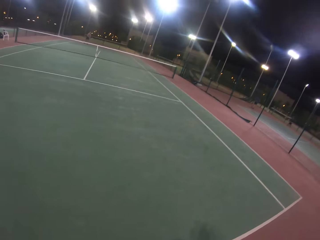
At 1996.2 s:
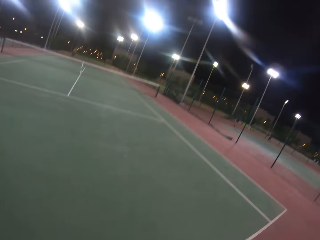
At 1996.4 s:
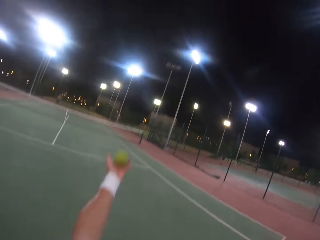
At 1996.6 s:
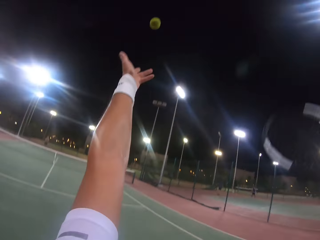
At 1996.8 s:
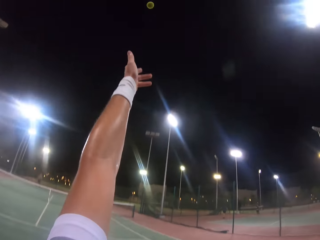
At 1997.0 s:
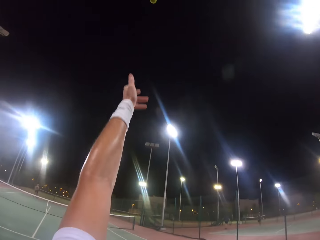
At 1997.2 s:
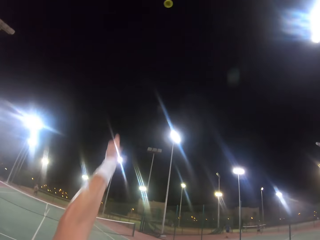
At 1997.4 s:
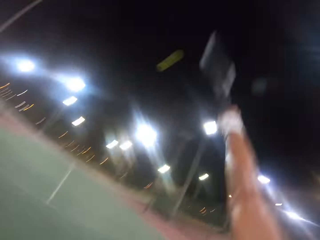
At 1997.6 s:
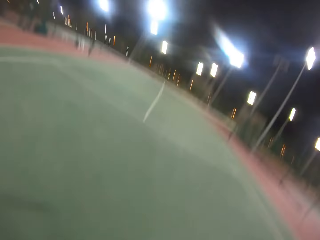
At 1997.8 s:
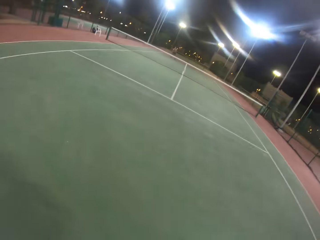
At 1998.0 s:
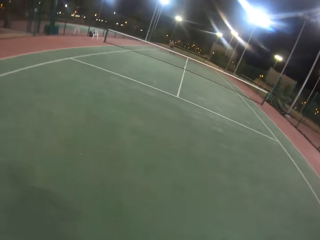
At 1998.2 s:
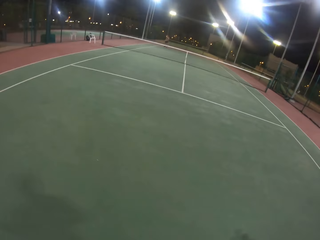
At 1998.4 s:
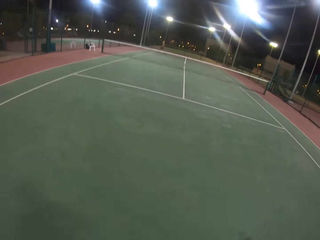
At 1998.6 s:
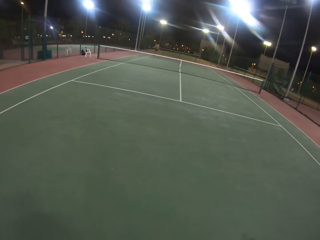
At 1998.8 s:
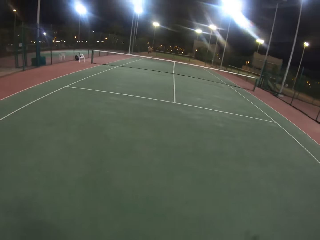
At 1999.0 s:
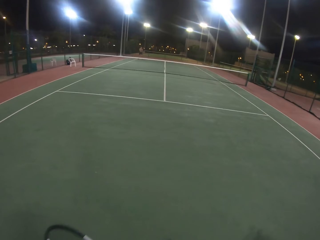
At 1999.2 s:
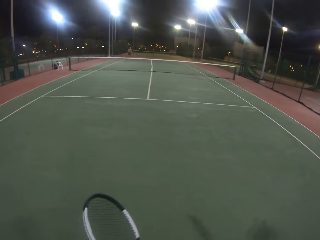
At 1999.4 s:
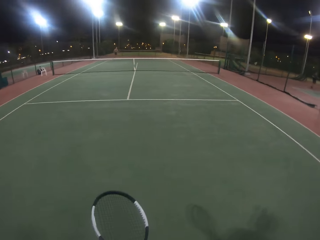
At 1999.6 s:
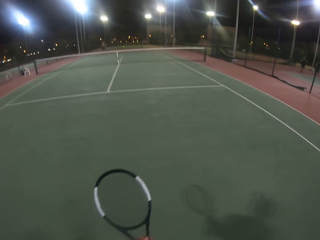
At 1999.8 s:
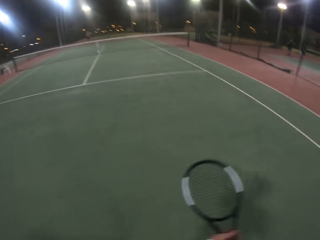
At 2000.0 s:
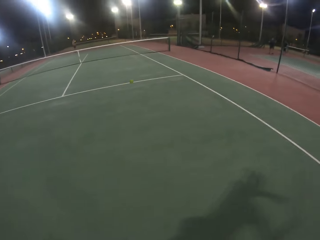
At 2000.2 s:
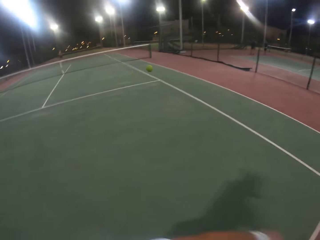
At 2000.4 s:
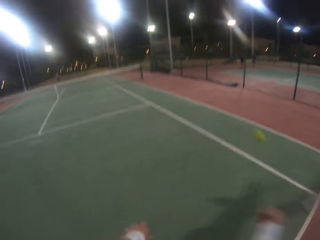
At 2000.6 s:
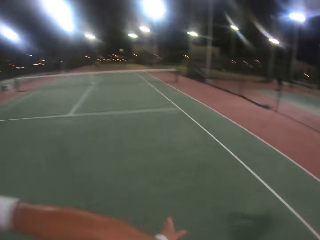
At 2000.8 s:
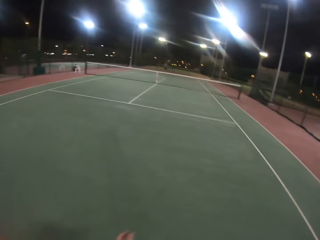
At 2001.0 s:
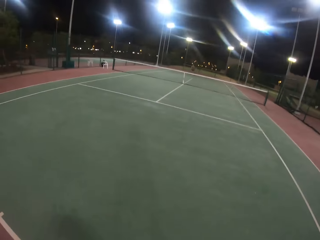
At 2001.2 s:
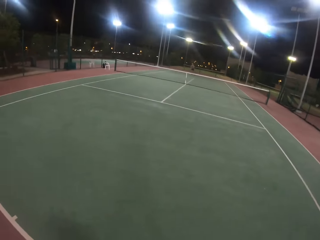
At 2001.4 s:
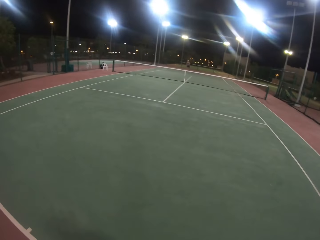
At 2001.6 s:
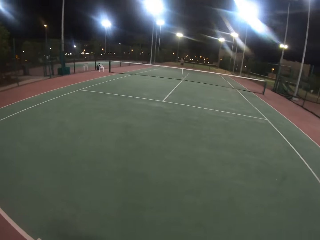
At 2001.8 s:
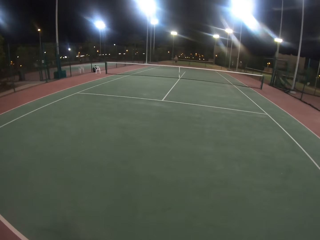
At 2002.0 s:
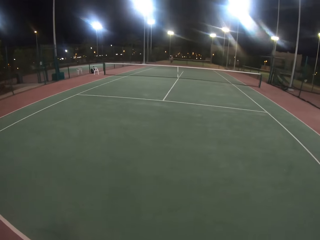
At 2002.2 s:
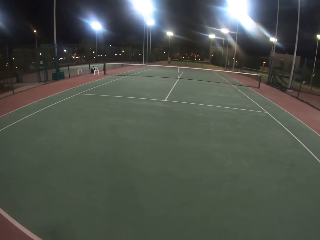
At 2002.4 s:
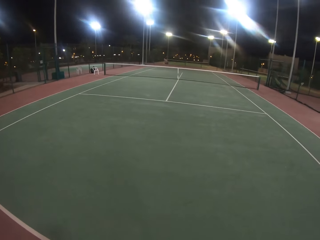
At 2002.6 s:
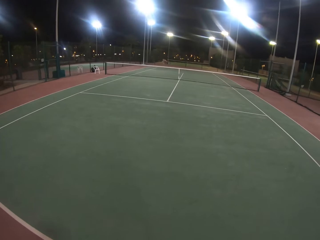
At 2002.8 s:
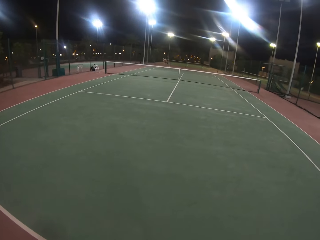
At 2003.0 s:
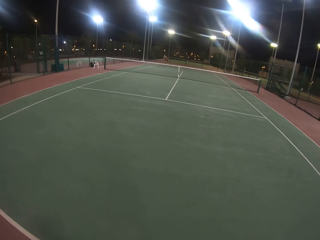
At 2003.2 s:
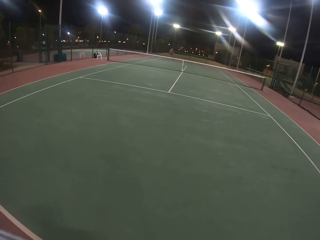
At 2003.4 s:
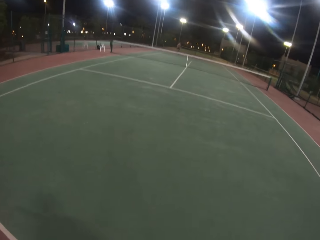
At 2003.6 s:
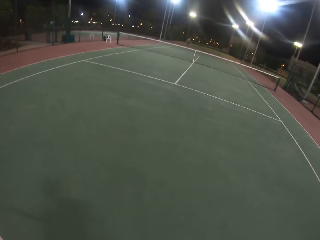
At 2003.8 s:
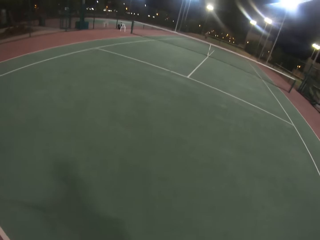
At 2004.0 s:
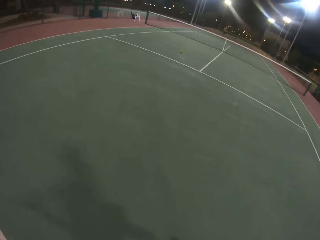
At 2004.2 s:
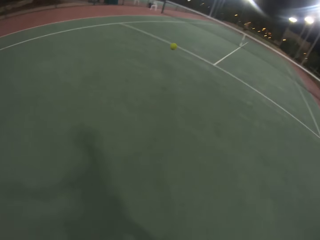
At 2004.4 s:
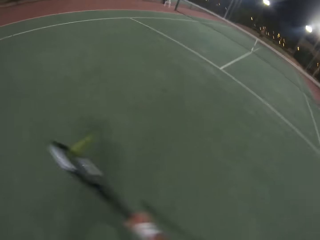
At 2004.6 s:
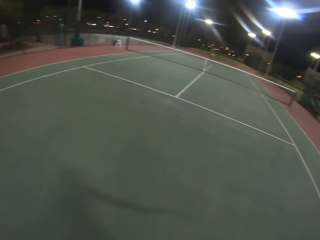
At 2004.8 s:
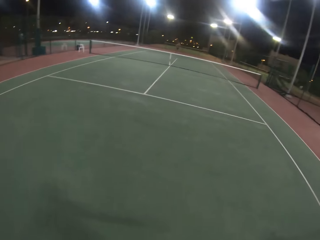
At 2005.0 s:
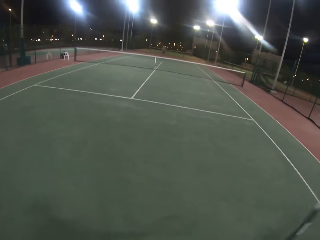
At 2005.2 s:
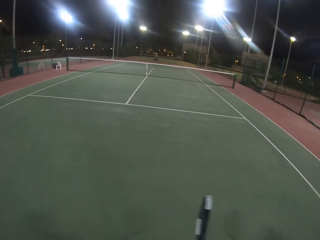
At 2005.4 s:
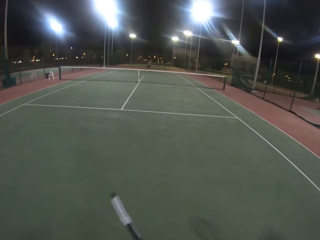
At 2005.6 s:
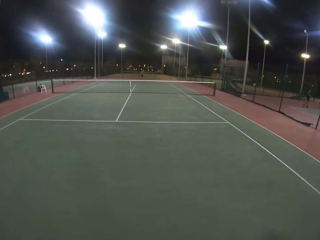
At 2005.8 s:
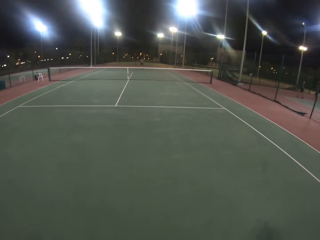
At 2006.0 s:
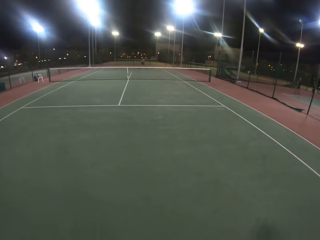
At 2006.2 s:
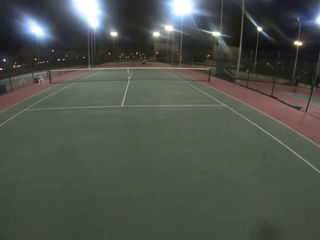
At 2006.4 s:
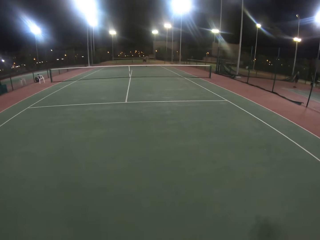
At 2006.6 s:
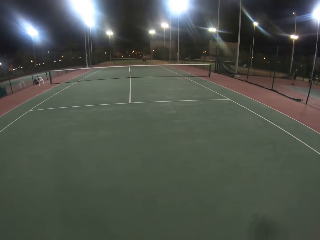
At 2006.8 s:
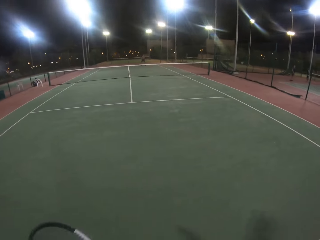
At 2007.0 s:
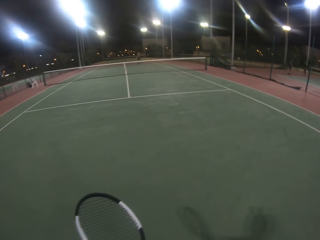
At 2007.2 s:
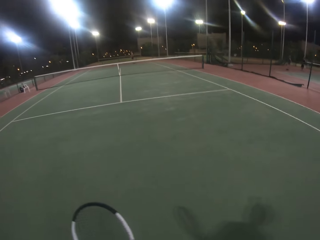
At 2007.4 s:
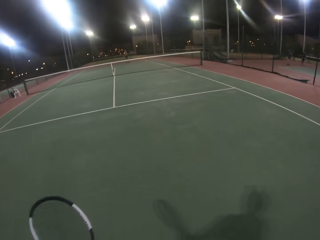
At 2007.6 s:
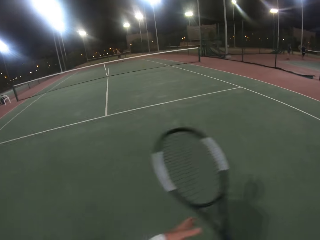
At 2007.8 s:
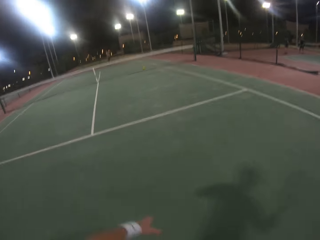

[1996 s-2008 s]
The camera wearer throws a yellow tennis ball in the air. The camera wearer and a person play the tennis game. The camera wearer hits the ball with a badminton racket. The person hits the ball with a badminton racket. The camera wearer hits the ball with the badminton racket. The person hits the ball with the badminton racket. The camera wearer hits the ball with the badminton racket. The person hits the ball with the badminton racket.

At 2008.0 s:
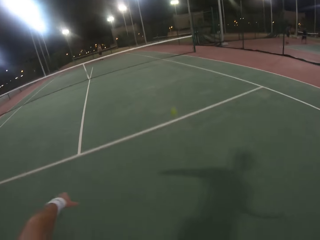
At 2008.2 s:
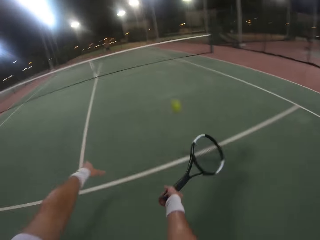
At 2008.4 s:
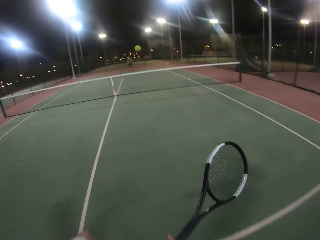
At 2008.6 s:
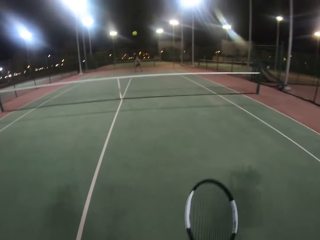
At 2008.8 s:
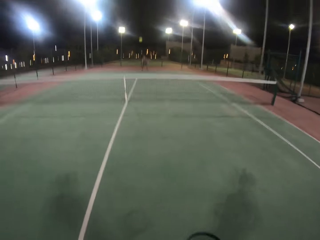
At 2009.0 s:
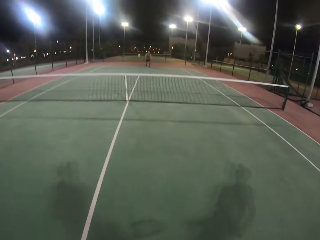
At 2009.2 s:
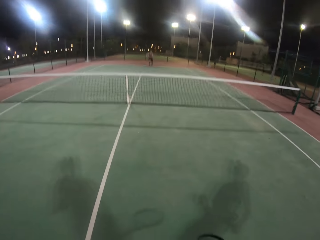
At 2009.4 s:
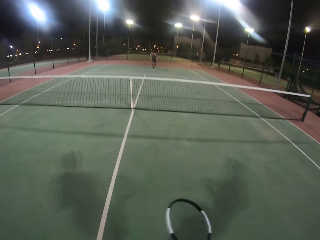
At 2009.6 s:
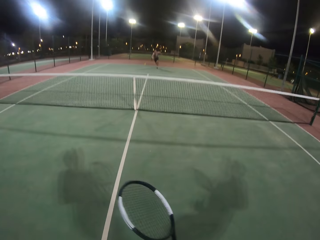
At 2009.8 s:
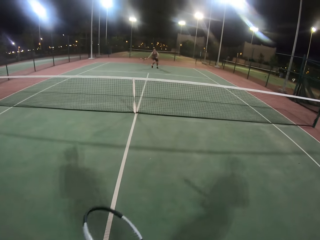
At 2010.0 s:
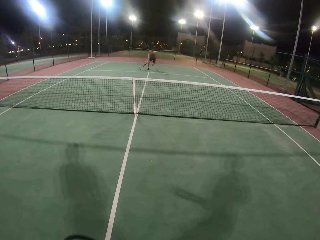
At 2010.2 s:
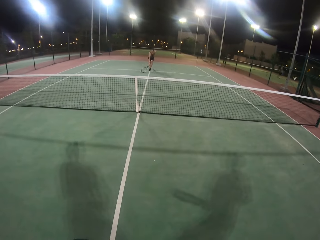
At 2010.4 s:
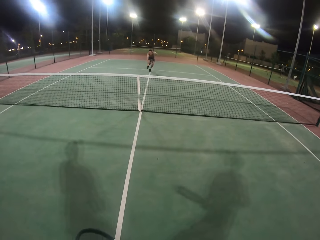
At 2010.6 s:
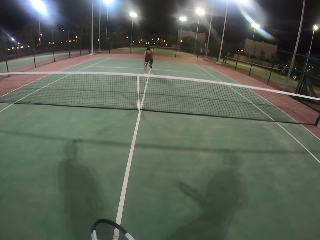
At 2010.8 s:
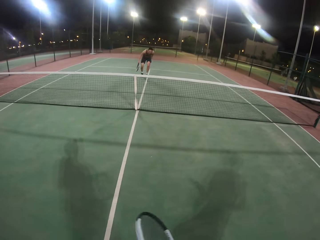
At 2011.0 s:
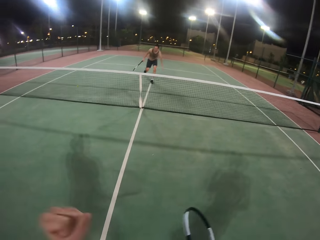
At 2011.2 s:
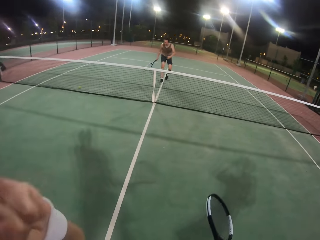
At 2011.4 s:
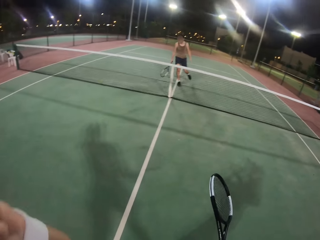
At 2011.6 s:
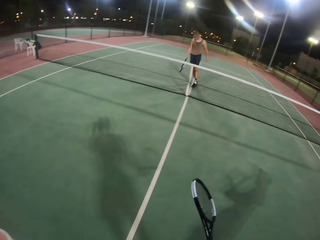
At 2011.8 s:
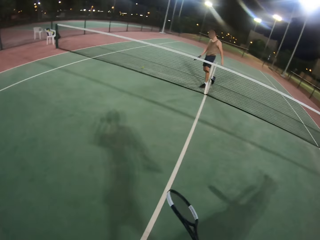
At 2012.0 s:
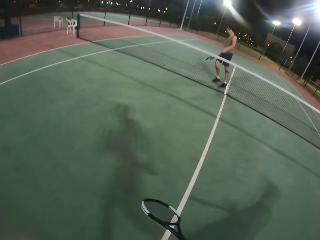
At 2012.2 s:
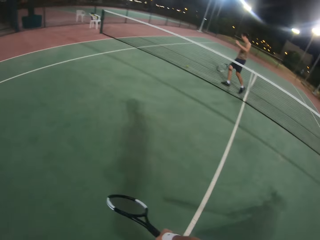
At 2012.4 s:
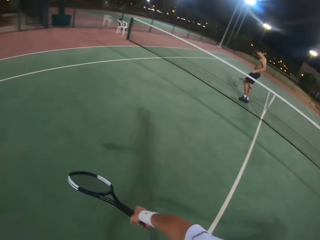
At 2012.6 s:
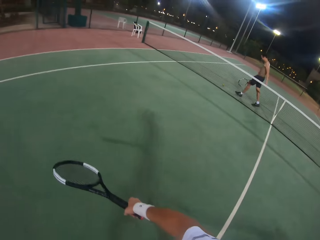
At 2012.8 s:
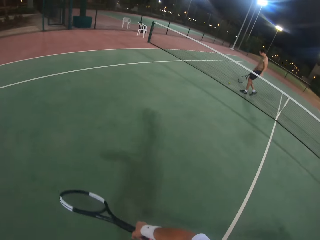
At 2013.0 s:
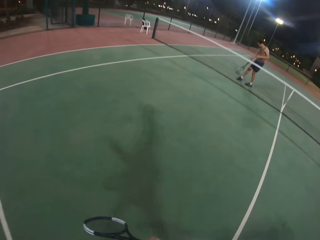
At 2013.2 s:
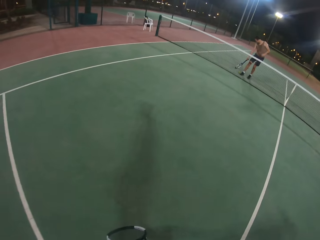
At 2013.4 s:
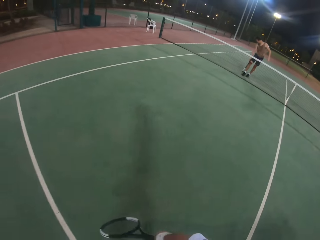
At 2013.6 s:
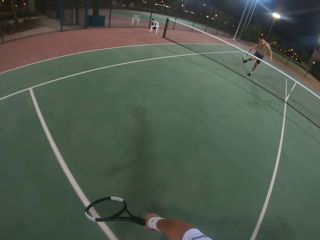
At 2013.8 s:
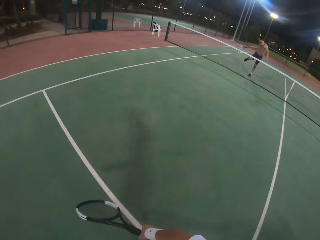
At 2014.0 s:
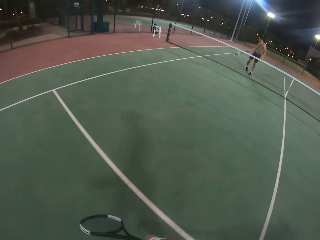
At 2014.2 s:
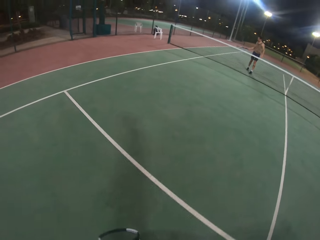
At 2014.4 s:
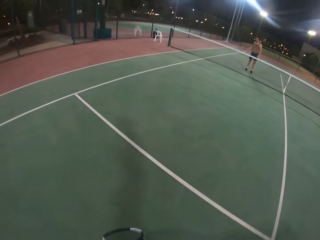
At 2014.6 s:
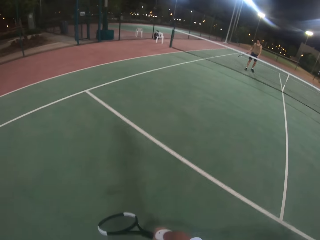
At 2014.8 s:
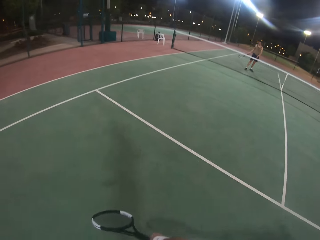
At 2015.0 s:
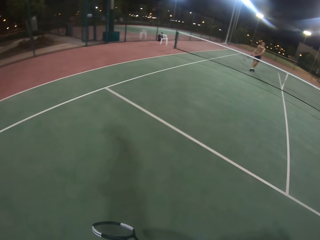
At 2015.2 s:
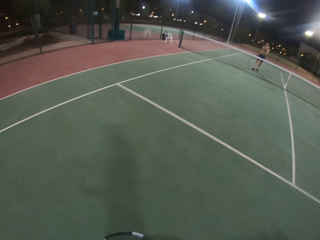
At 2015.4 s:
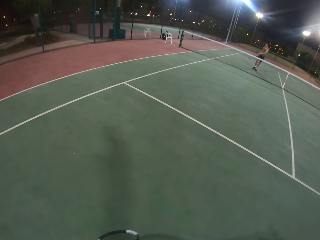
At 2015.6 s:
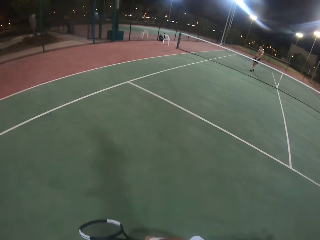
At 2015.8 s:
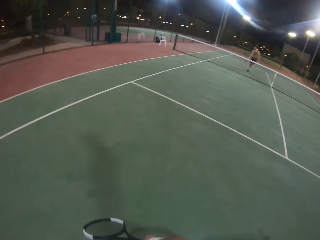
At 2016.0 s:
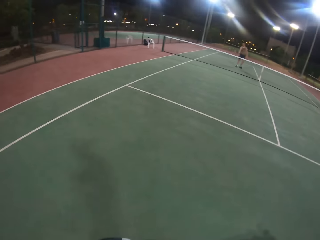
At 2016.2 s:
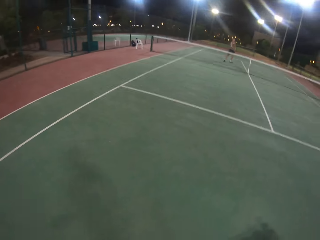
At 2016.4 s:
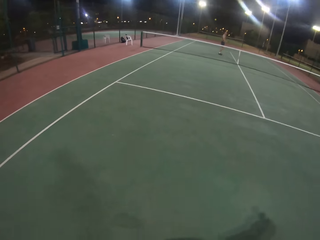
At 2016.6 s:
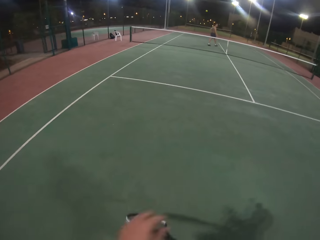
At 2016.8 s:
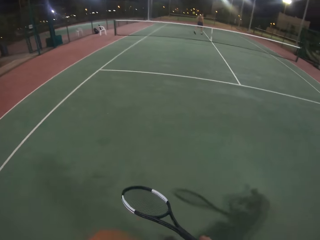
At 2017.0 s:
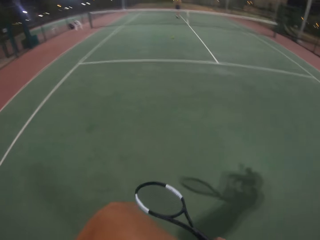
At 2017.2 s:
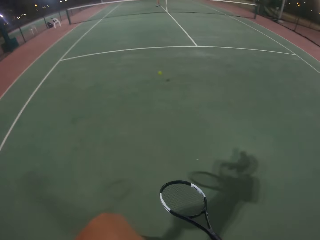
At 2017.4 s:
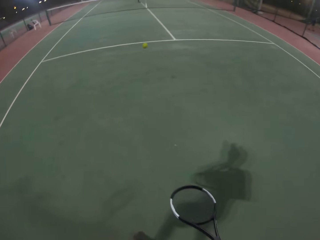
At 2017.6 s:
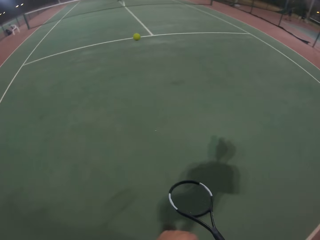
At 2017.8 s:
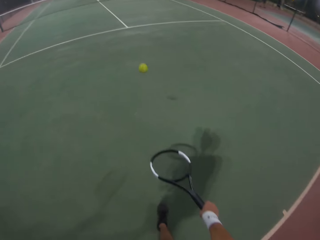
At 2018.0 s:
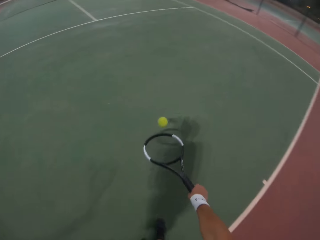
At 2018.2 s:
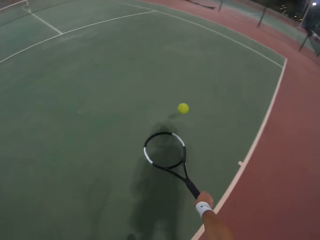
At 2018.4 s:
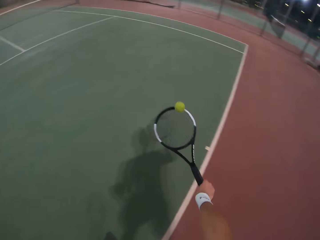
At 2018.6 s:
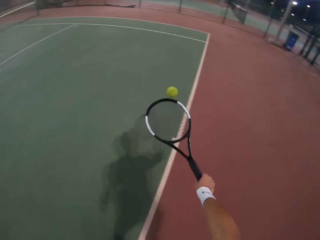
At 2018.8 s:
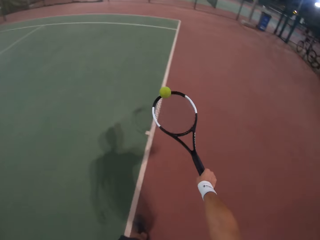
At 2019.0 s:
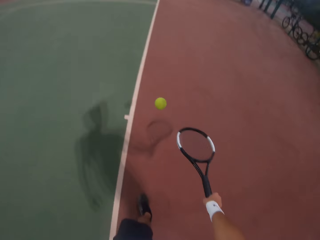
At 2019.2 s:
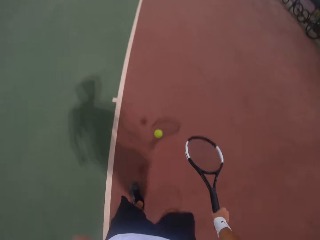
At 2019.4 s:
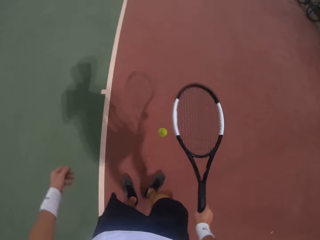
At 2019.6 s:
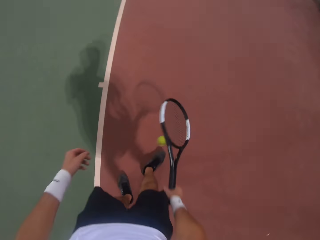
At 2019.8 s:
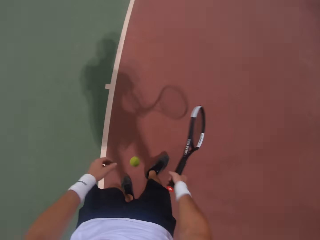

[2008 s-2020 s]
The camera wearer hits the ball with a badminton racket. A man hits the ball with a badminton racket, runs around, collects the ball, hits the ball with the badminton racket and plays the game. The camera wearer shivers the ball around with a metal tennis racket.
